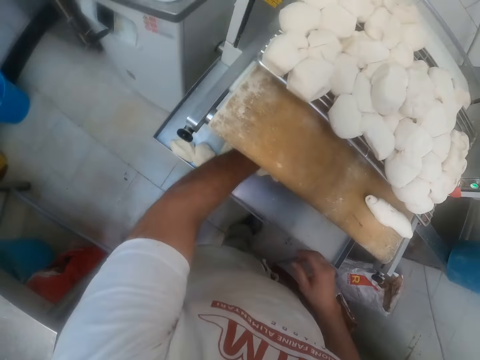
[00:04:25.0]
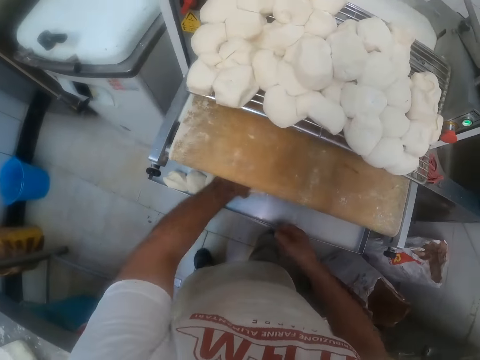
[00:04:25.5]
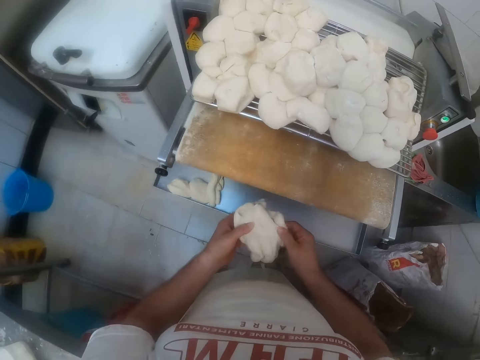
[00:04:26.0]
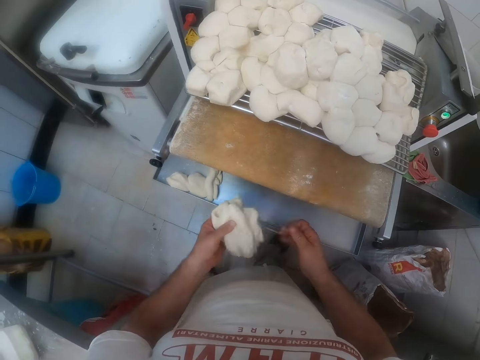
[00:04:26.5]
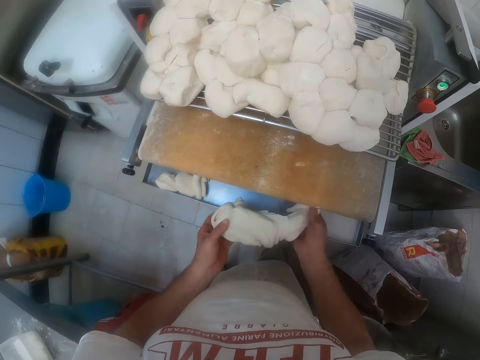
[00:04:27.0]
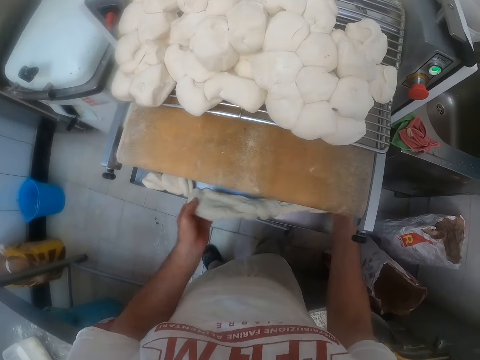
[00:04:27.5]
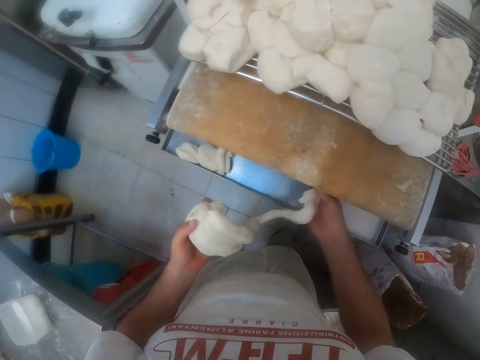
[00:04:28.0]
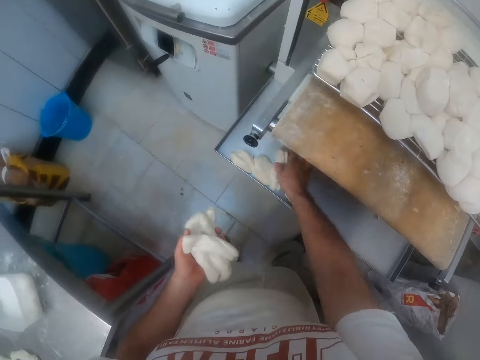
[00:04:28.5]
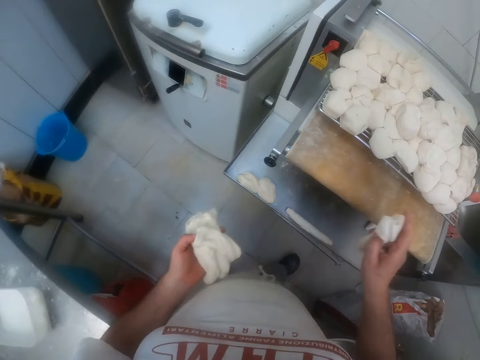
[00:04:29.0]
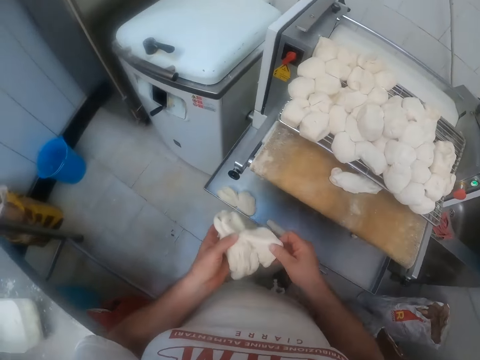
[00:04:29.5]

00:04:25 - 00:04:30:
The camera wearer drops the dough in his left hand on the top of the dough roller. He takes some dough from under the dough roller with his left hand. He stretches the dough with both hands. He takes some dough from under the dough roller with his right hand. He drops the dough in his left hand on the top of the dough roller.

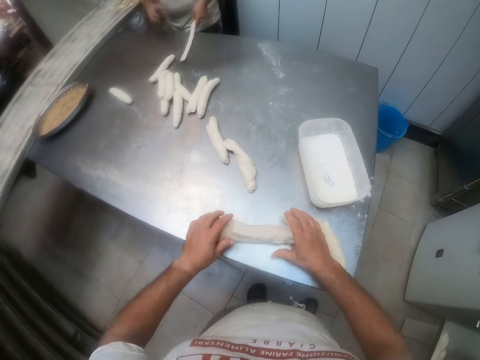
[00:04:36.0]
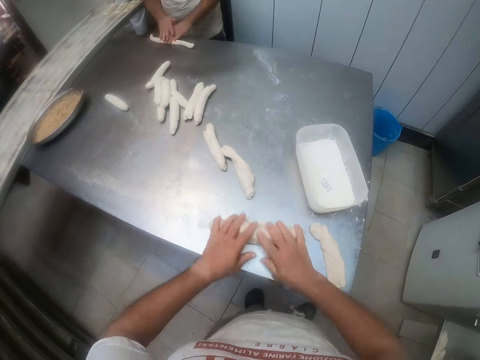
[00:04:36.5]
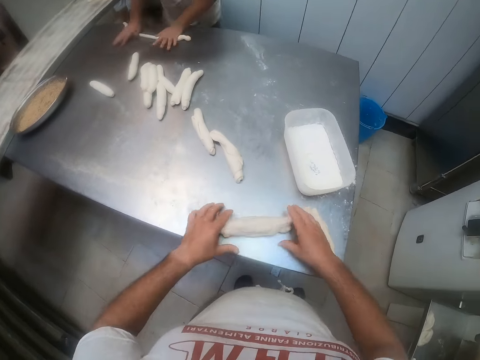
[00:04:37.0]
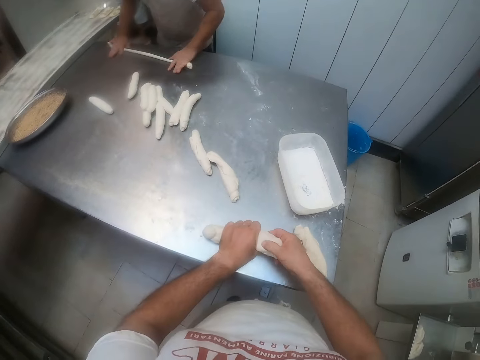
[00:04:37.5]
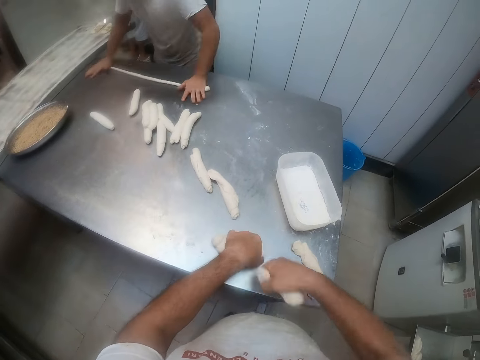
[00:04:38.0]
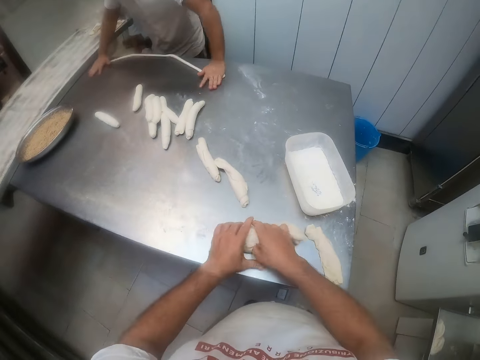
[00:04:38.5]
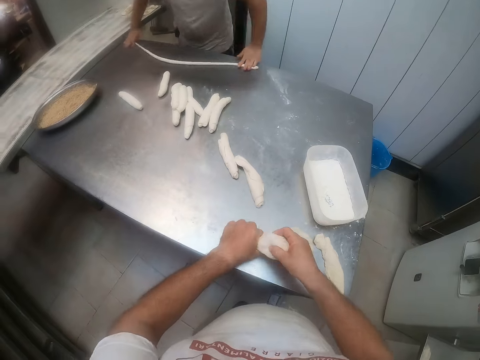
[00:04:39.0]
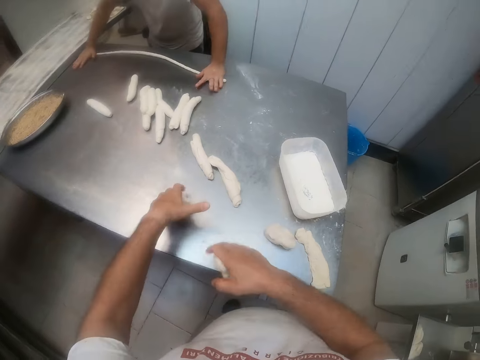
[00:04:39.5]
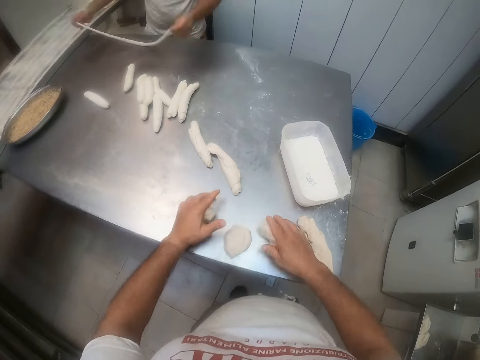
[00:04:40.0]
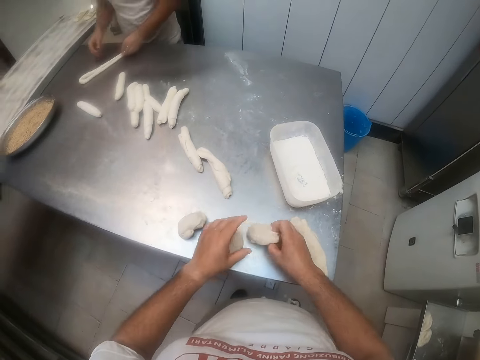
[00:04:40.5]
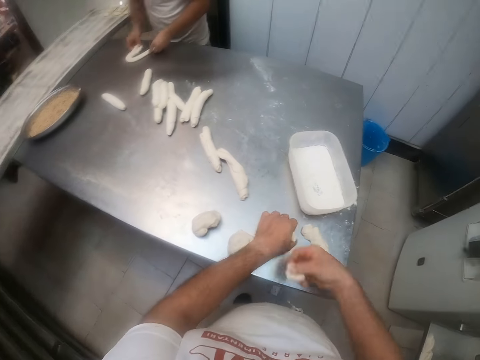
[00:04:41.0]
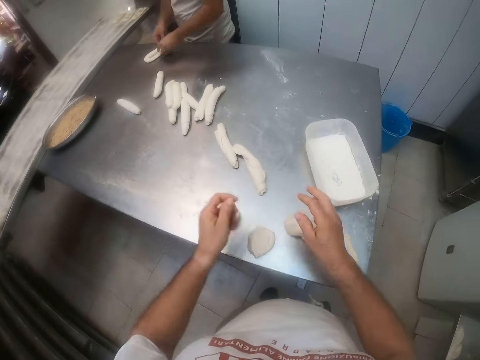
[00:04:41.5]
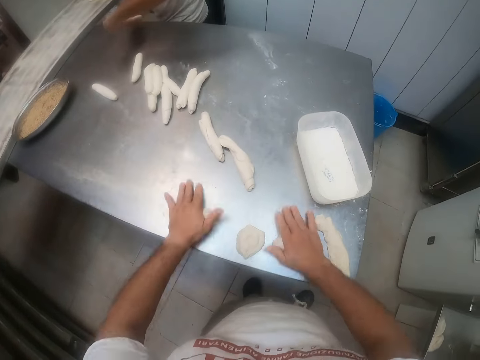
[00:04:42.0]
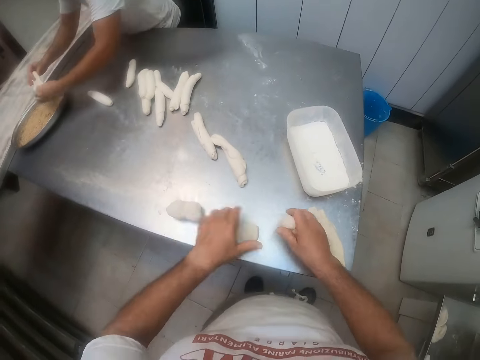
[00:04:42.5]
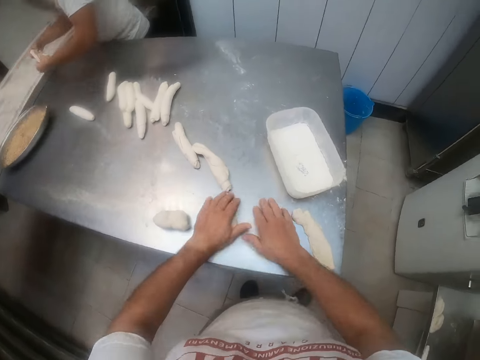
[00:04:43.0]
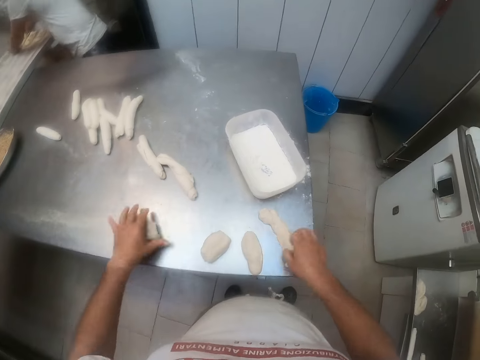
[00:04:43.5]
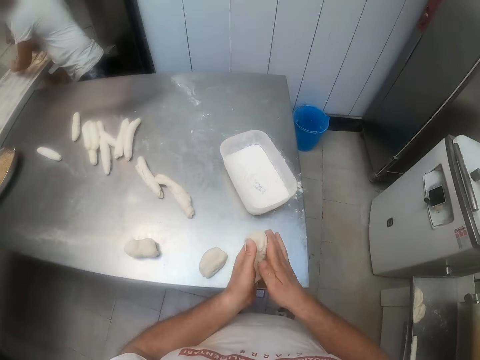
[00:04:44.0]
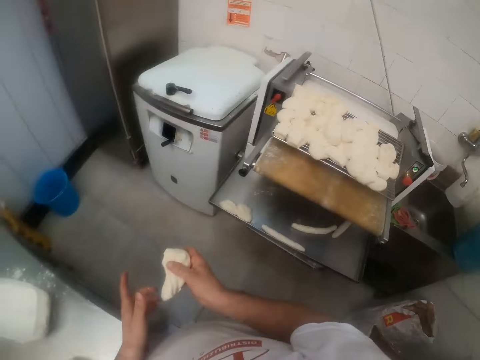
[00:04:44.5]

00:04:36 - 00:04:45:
The camera wearer rolls the dough on the table with both hands. The man rolls the dough on the table with both hands. The camera wearer cuts the dough on the table with his right hand. He does so again. He drops the dough in his right hand on the table. He cuts the dough on the table with his right hand. The man rolls the dough on the table with both hands. He rolls the dough again.

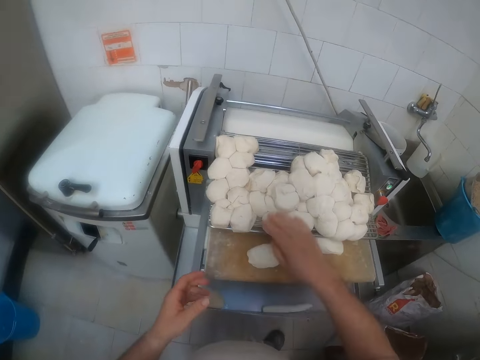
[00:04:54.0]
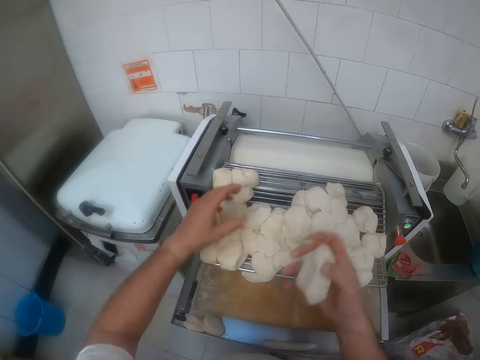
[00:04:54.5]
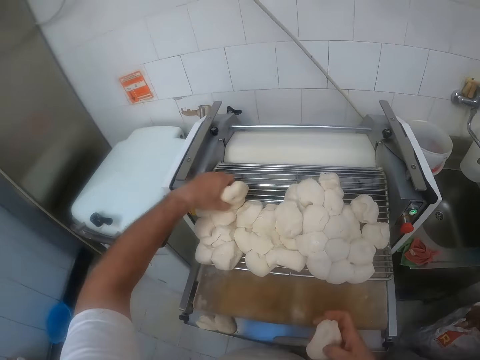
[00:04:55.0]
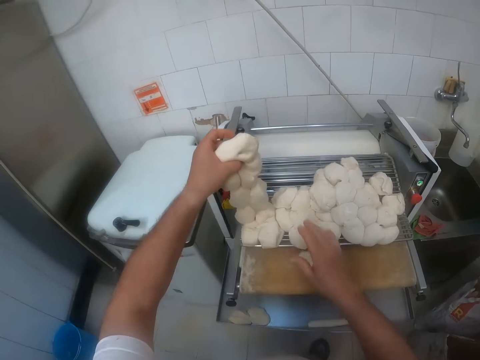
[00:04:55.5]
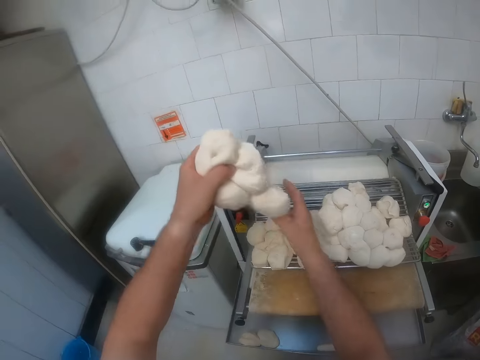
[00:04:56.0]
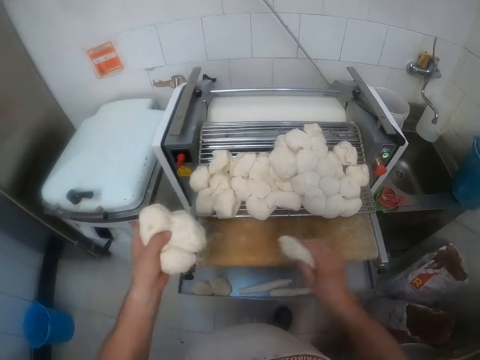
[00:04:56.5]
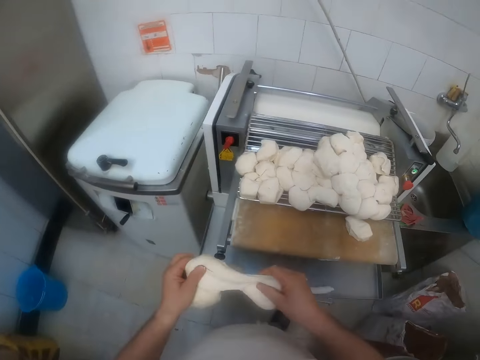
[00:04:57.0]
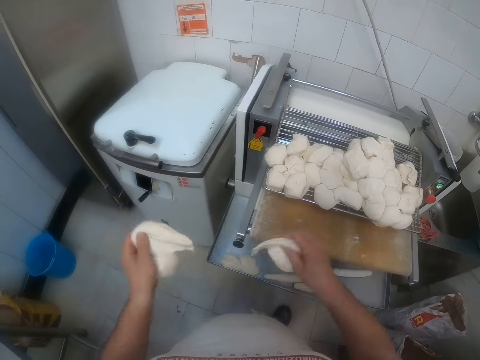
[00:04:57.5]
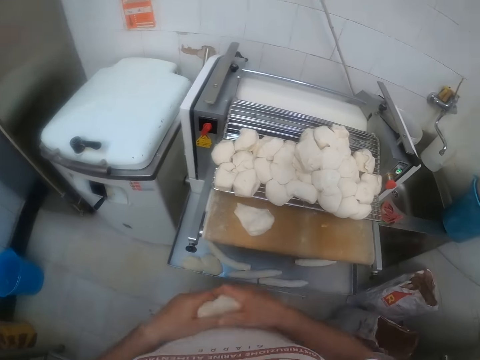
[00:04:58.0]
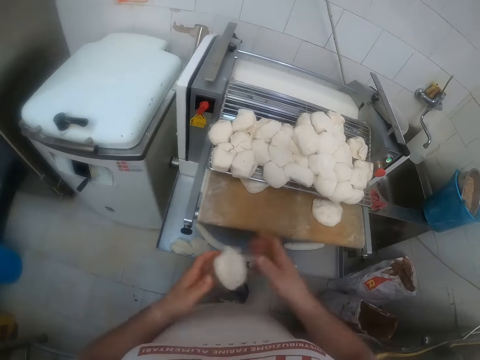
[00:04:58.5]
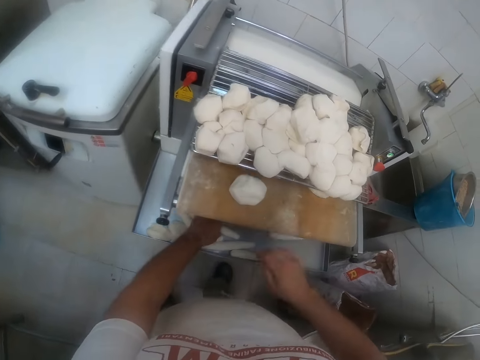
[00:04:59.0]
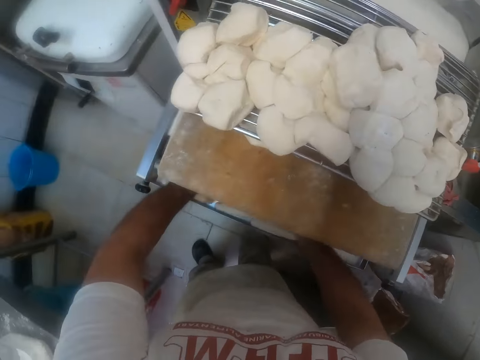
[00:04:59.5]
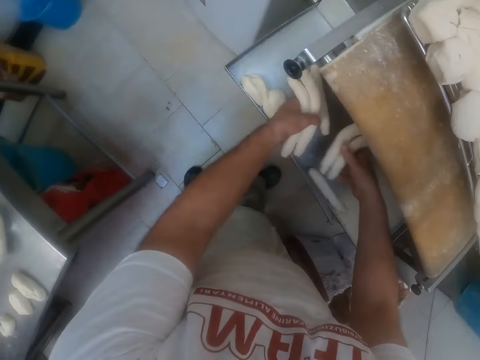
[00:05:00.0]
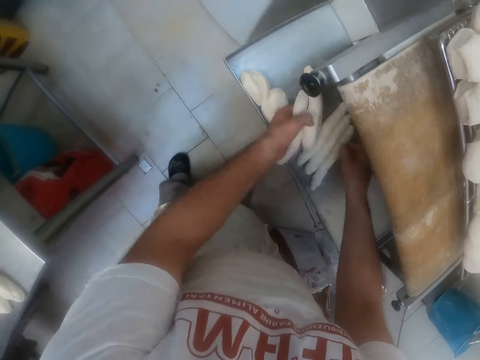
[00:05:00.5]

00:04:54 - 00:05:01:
The camera wearer passes a dough from his left hand to his right hand. He places the dough on the dough roller with his right hand. He picks up the dough on the dough roller with his right hand. He picks up the dough on the dough roller with his left hand. He places the dough on the dough roller with his right hand. He cuts dough from the dough in his left hand with his right hand. He shuffles the rolled dough on the dough roller with both hands.

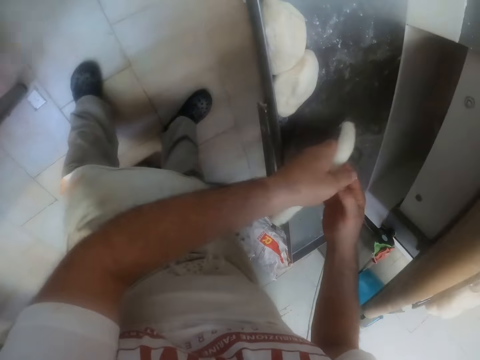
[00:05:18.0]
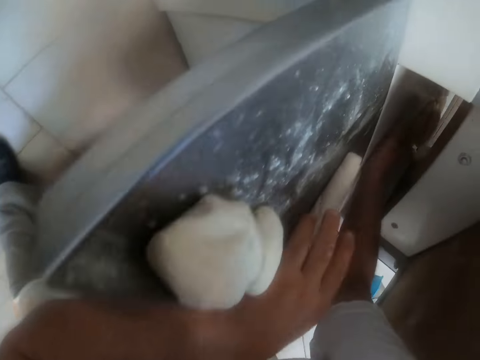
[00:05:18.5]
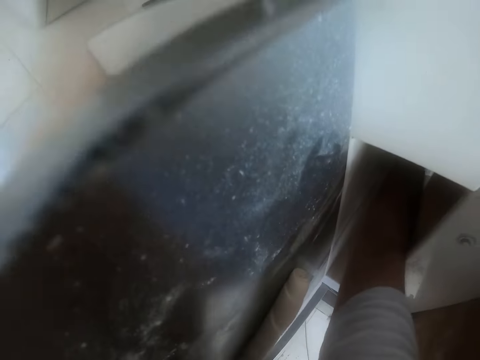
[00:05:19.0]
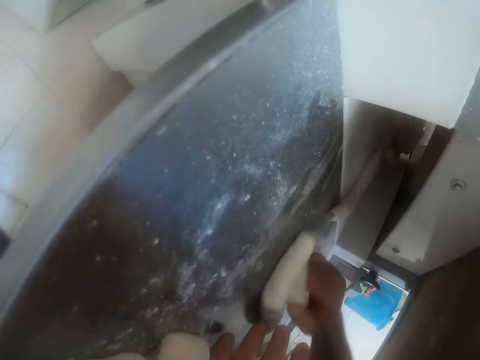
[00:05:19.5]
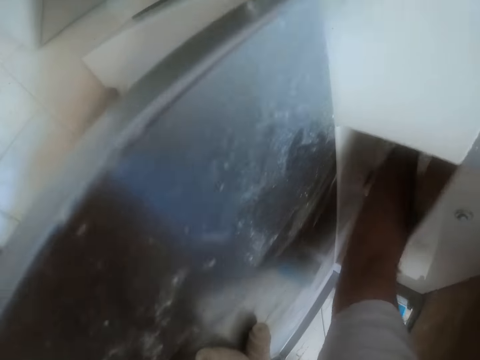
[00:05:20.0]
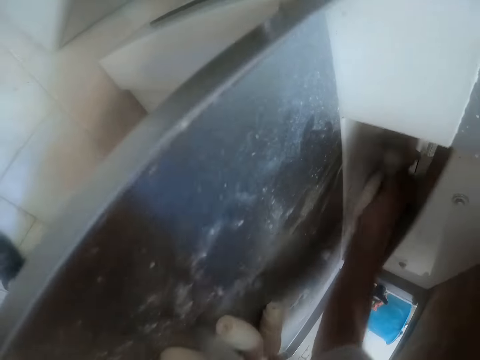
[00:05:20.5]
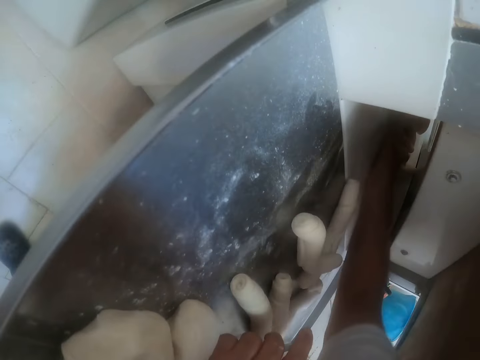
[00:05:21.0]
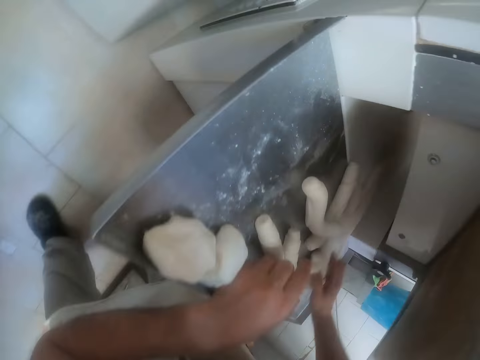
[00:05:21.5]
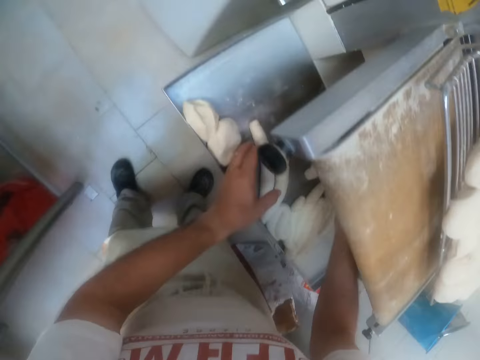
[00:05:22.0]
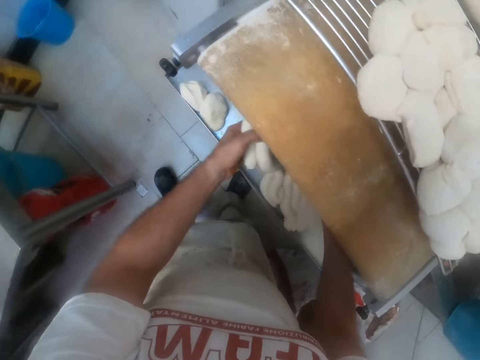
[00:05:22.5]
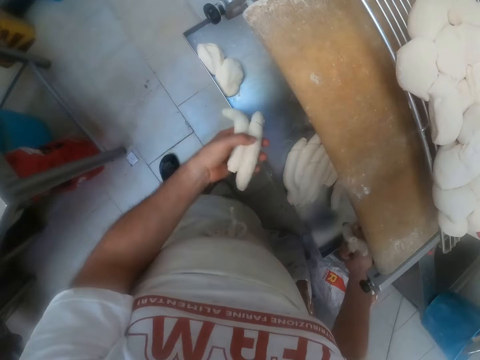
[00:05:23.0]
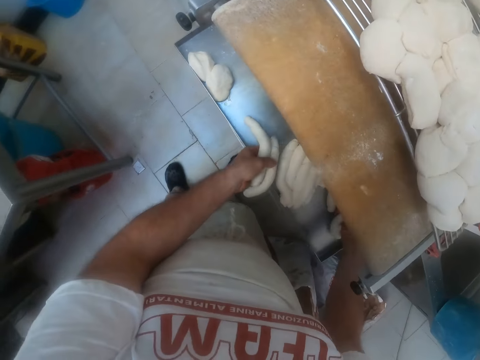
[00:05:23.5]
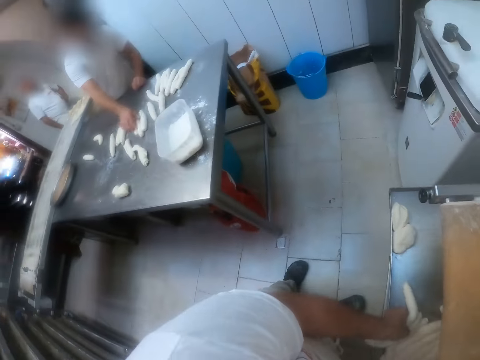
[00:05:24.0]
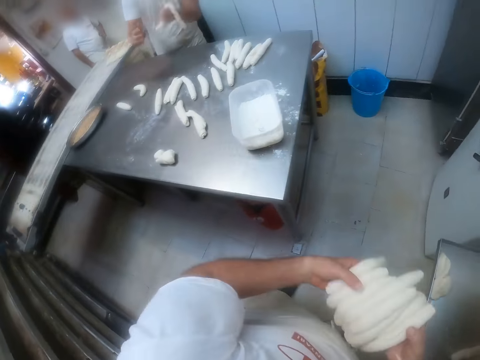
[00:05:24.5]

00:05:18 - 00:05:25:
The camera wearer removes the dough inside the dough machine. They shuffle the rolled dough on the dough roller with both hands.
